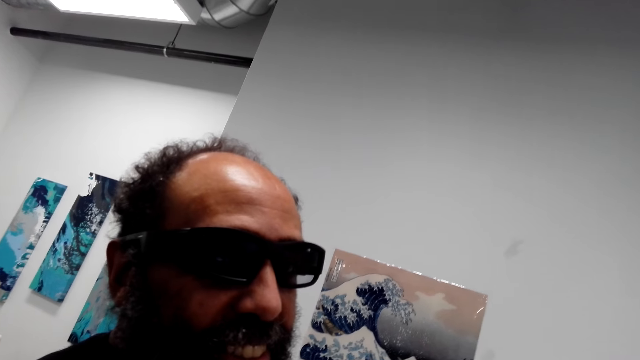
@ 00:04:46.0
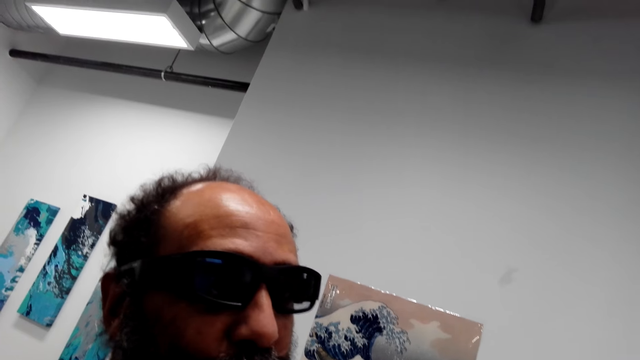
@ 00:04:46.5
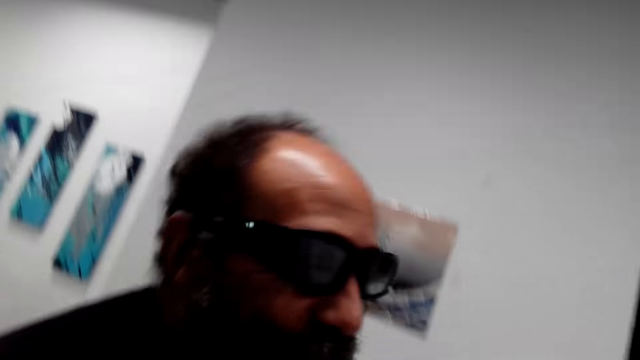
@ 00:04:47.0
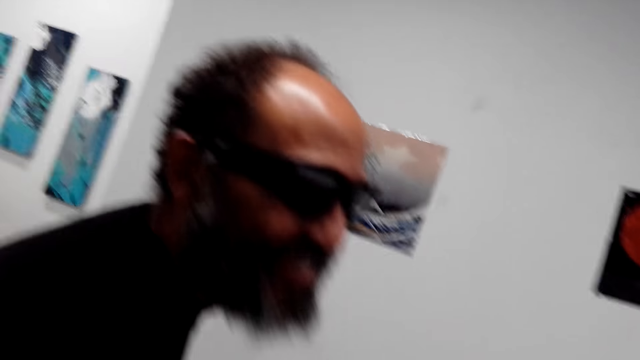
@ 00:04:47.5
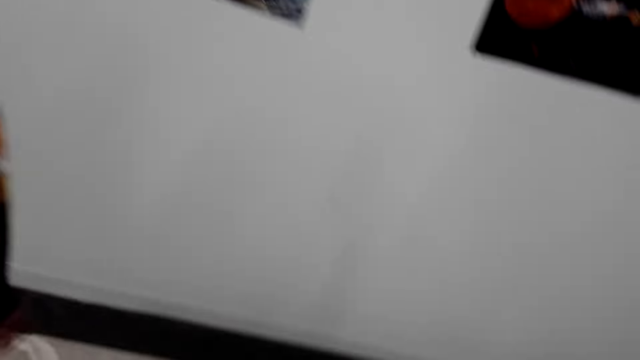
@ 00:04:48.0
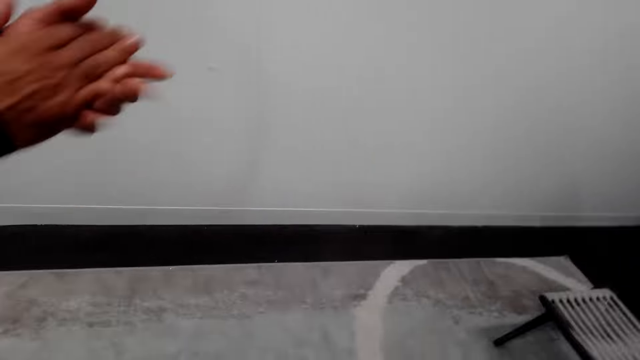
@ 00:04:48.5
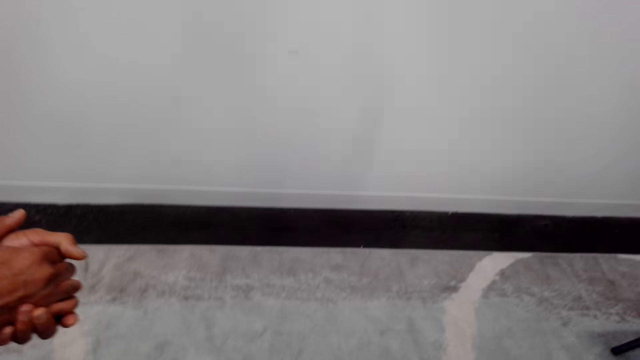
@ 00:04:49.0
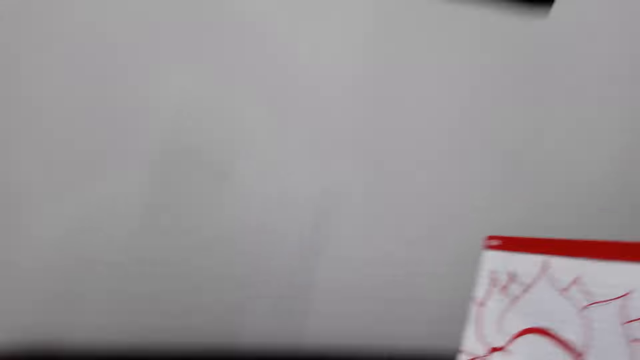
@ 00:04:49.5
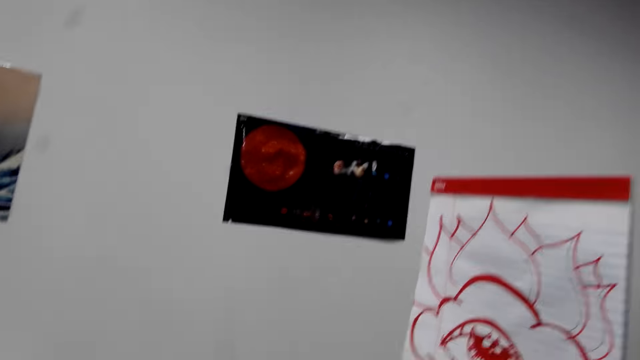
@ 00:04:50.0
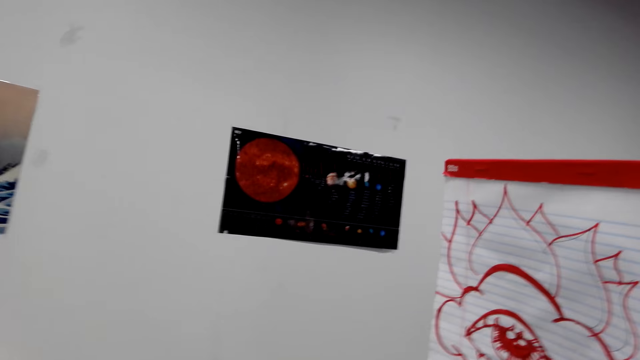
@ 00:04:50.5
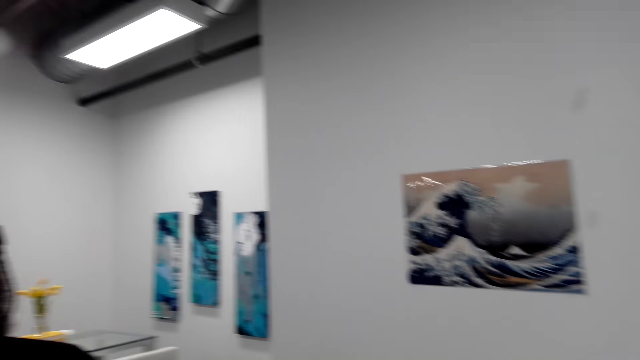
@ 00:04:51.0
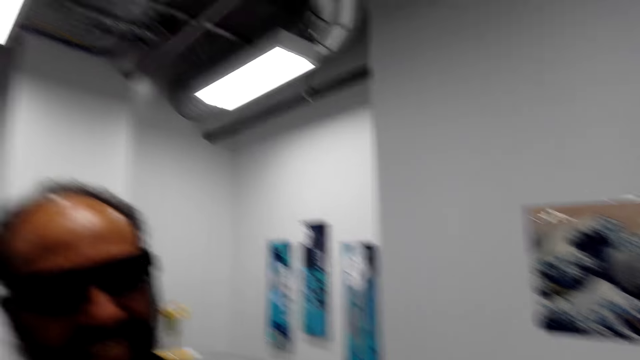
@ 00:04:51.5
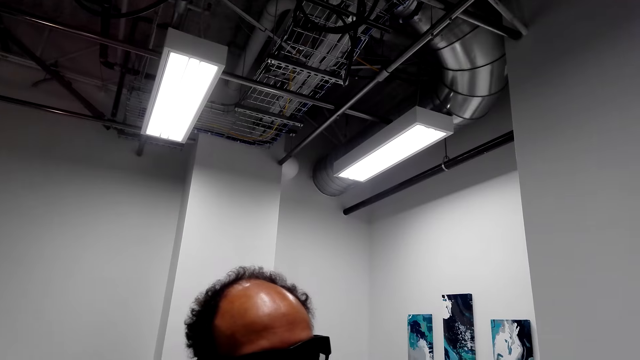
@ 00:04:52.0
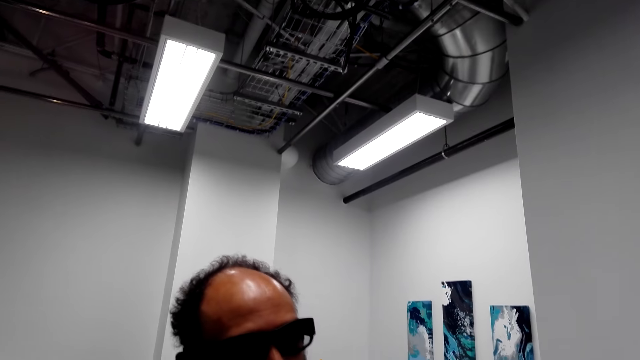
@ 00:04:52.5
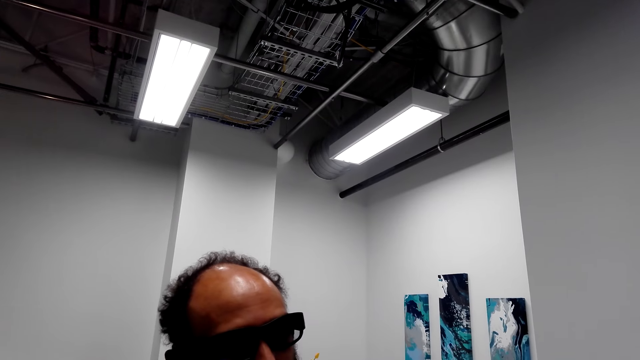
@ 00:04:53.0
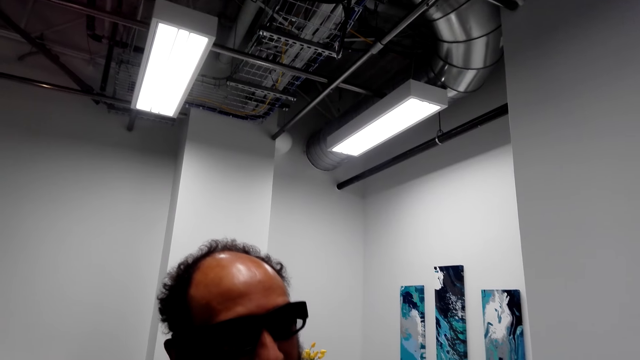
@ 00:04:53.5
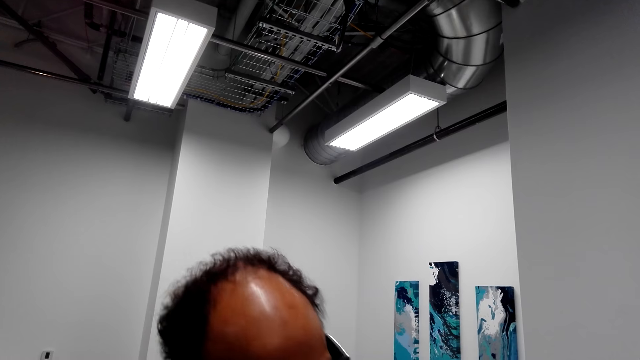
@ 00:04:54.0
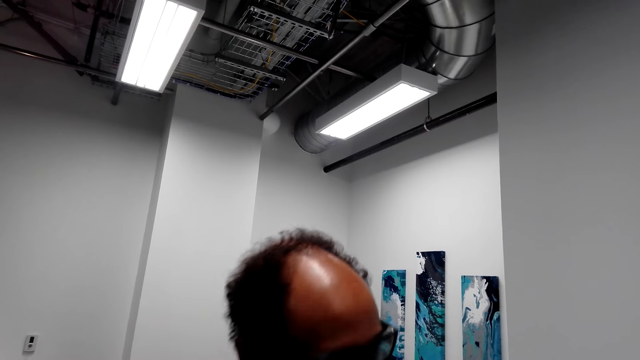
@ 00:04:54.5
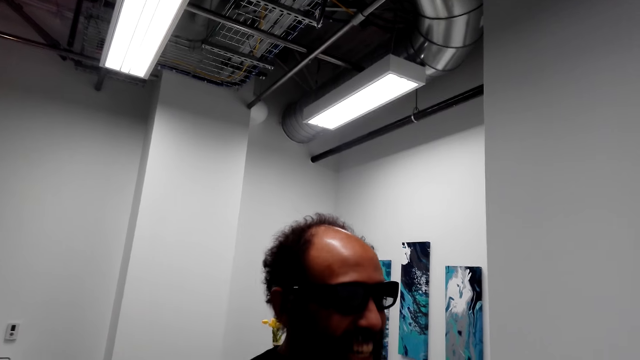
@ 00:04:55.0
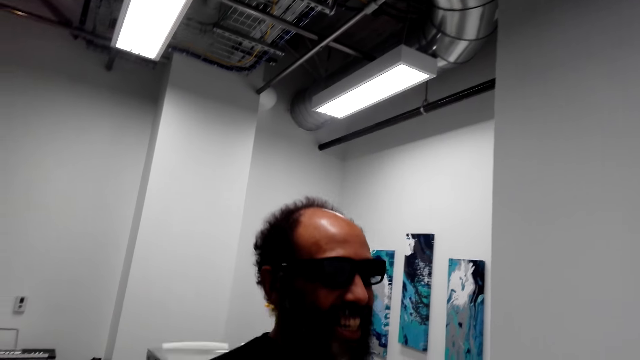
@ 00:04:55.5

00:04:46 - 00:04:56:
A man claps hands. The camera wearer holds a book. They look around. The man stands close to the camera wearer. The camera wearer looks at the man.

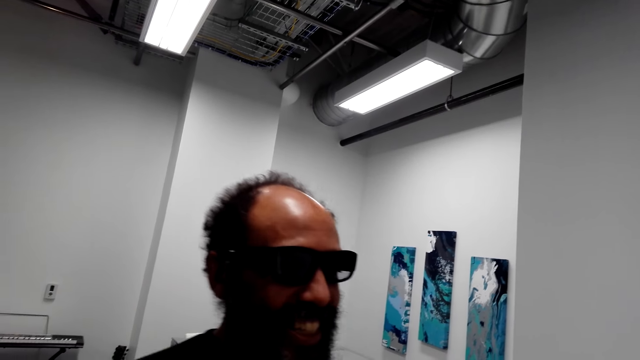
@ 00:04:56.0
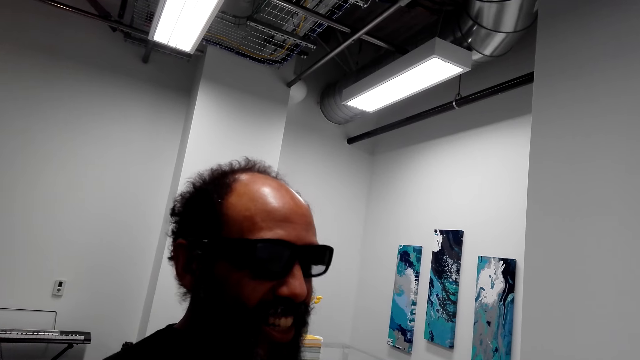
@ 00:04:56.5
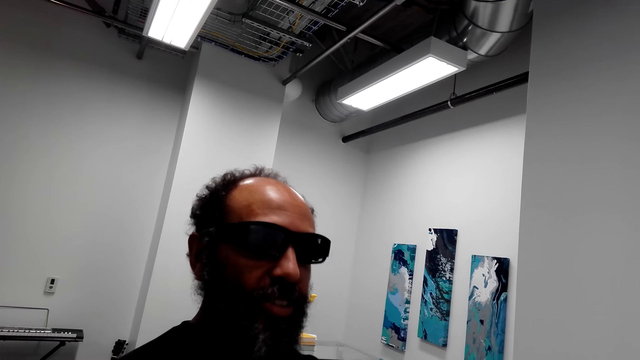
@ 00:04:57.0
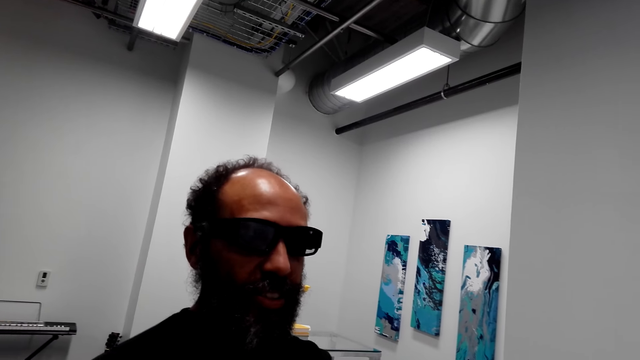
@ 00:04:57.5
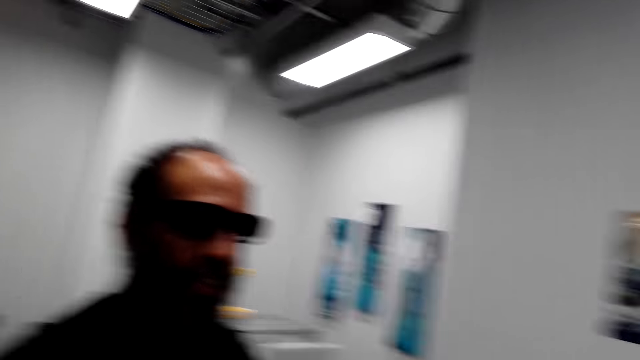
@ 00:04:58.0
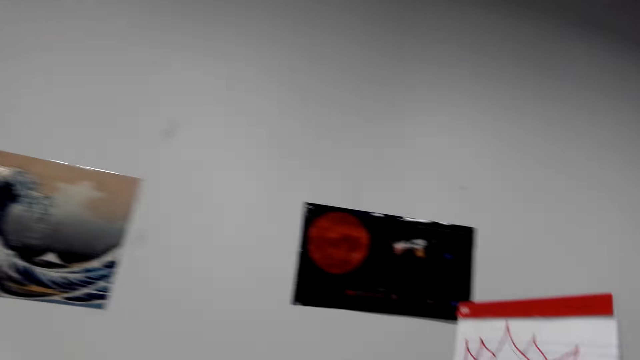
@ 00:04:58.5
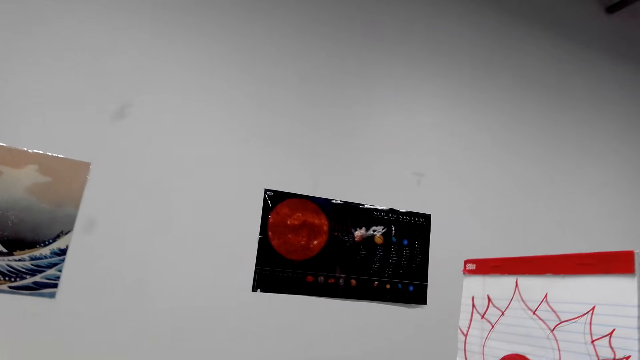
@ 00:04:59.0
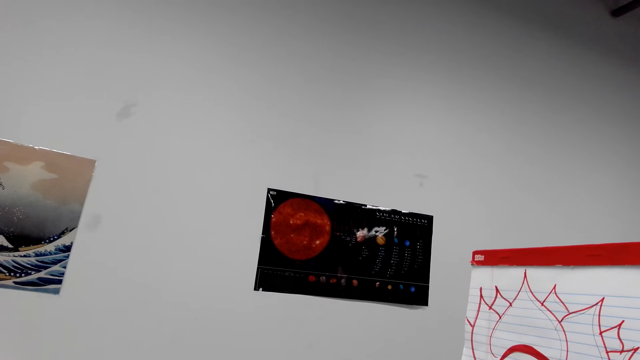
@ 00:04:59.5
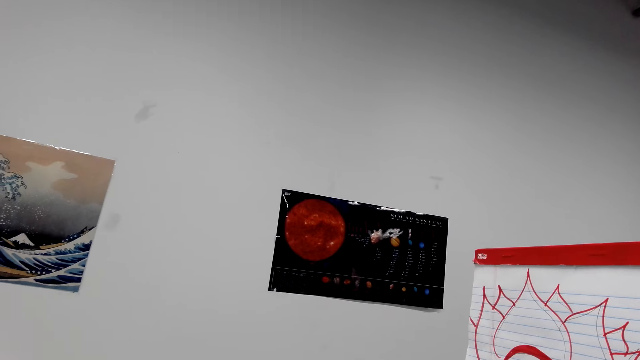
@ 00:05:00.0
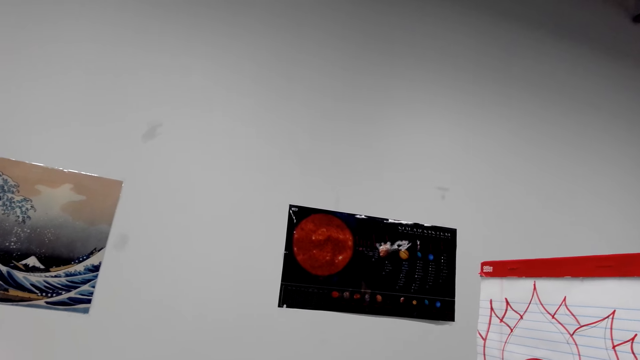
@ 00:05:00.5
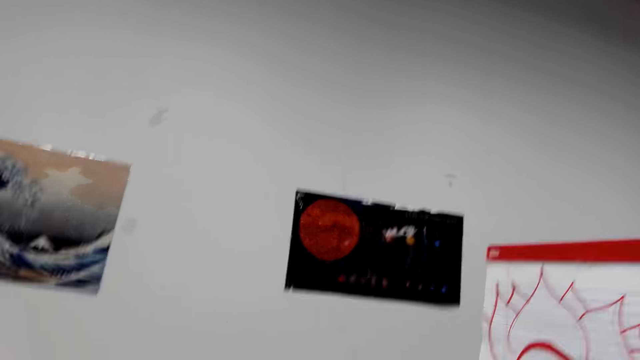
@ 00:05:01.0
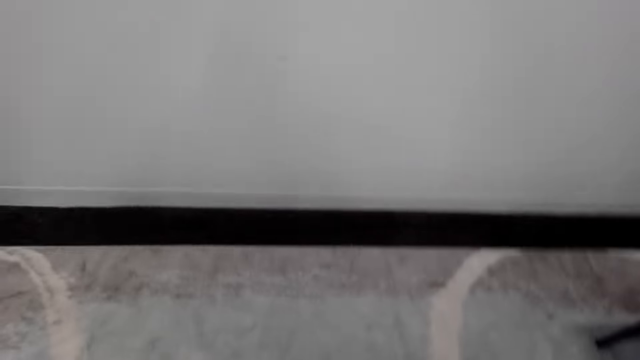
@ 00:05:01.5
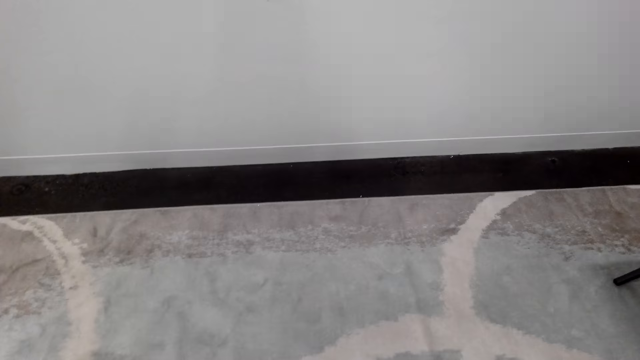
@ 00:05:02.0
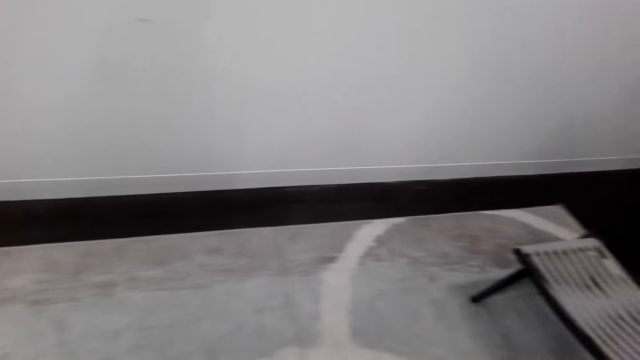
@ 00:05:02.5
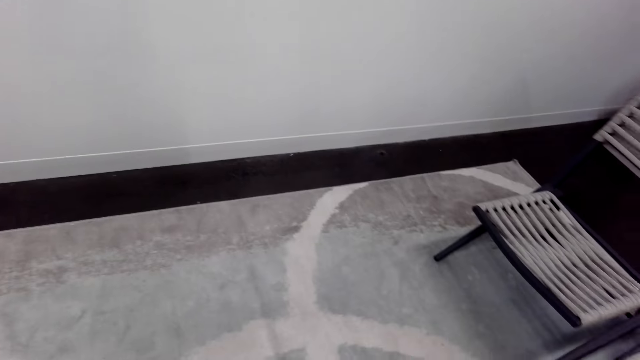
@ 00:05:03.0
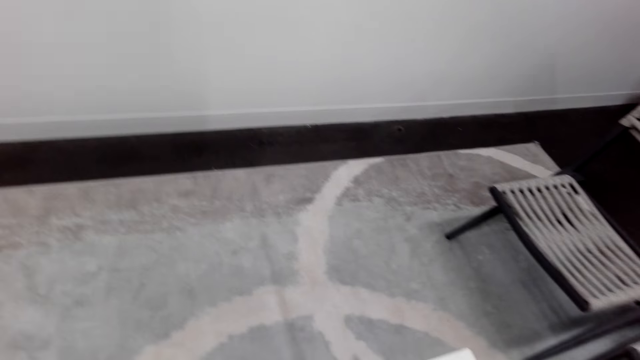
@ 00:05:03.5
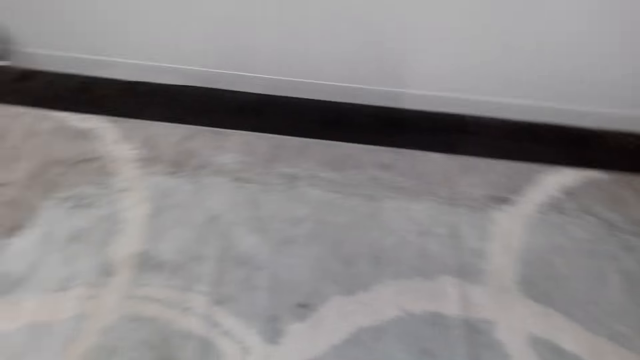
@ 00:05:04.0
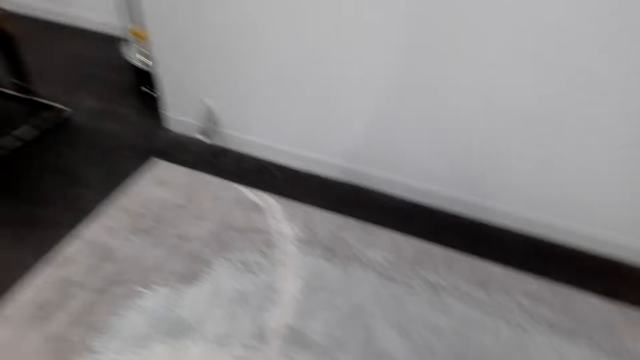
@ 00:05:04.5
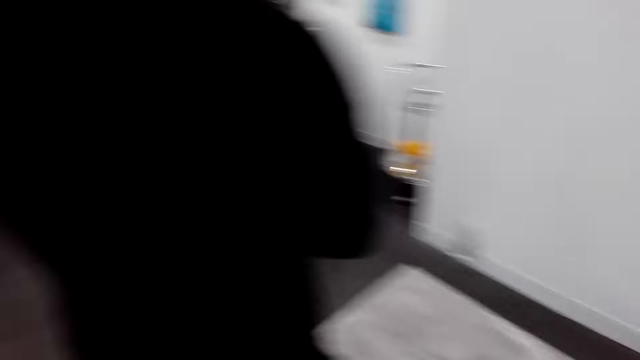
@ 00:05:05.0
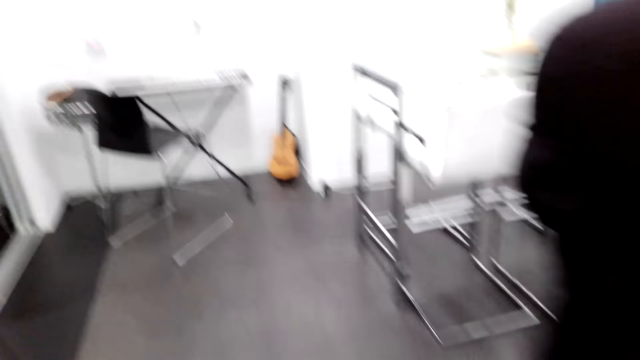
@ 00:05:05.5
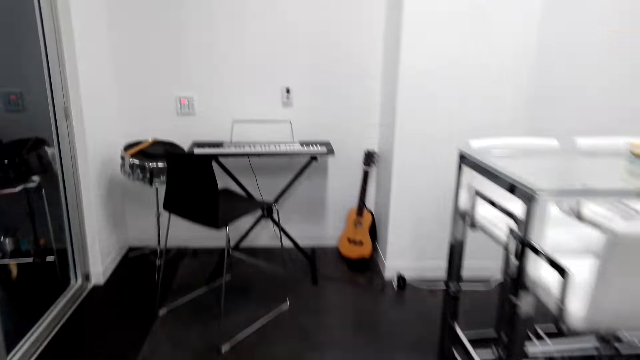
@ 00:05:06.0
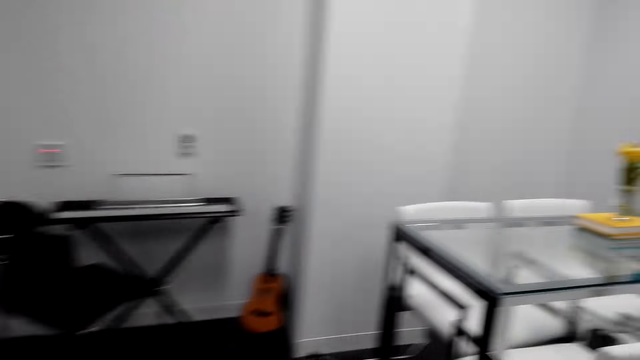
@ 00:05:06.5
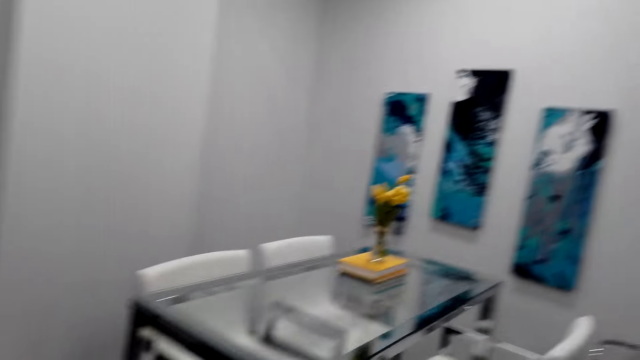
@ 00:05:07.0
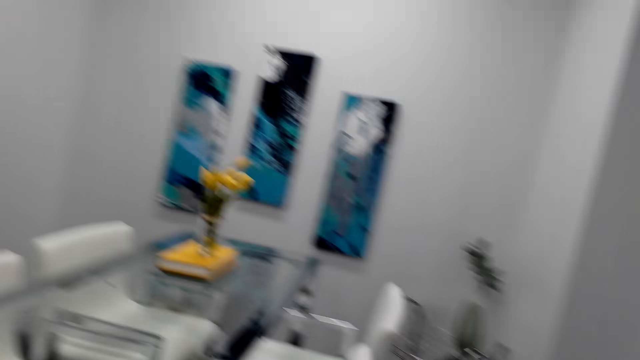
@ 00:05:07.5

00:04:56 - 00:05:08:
The camera wearer looks at the book. They hold the book. They put down the book. They look around. A man stands close to the camera wearer. The man walks in front of the camera wearer. The camera wearer walks around.
